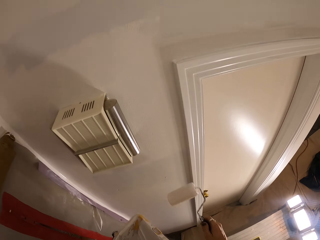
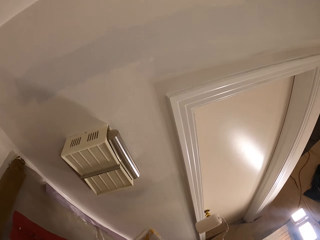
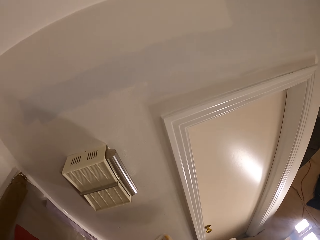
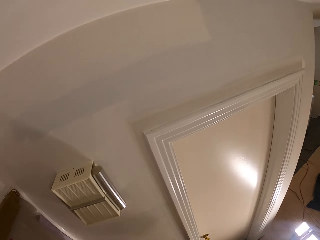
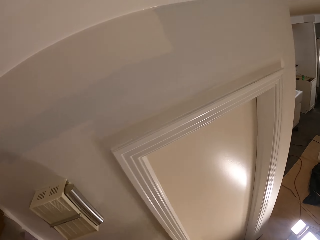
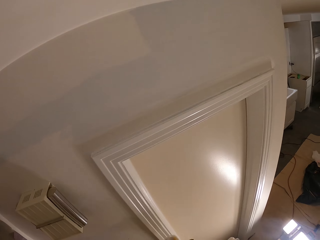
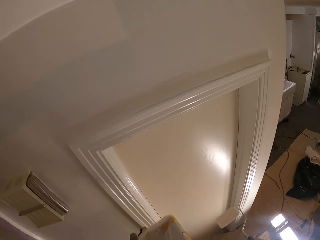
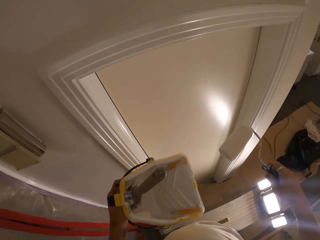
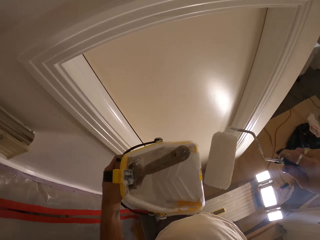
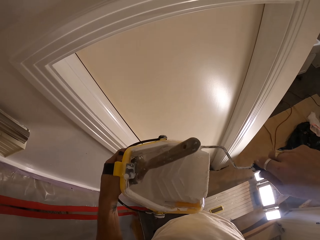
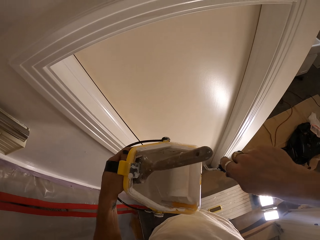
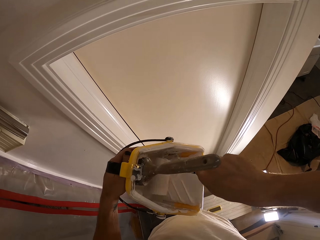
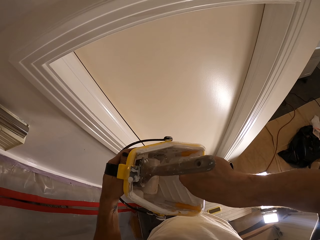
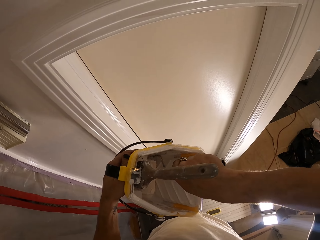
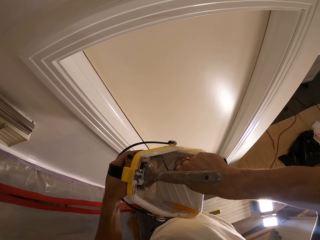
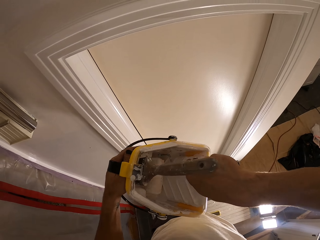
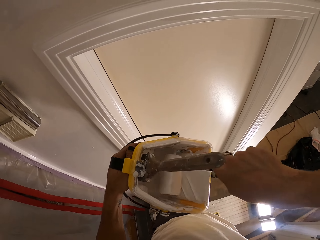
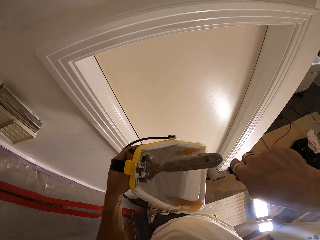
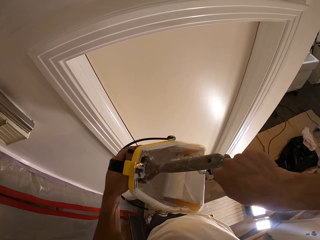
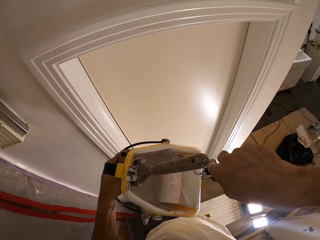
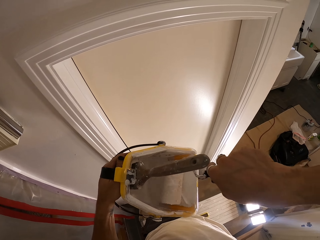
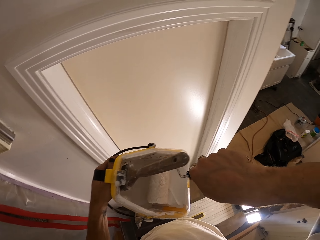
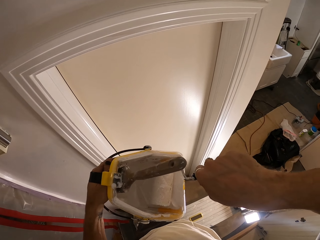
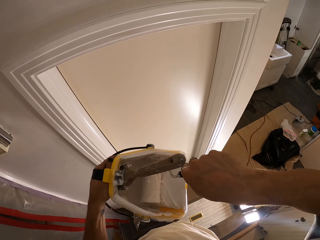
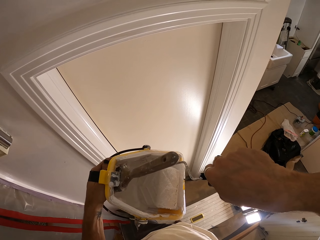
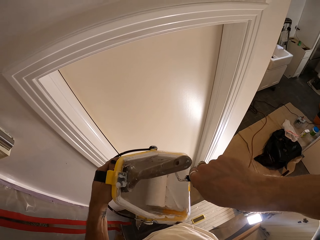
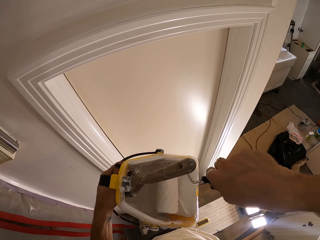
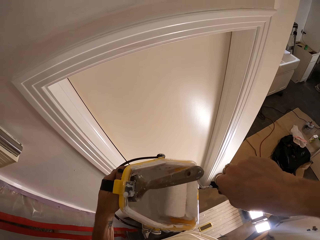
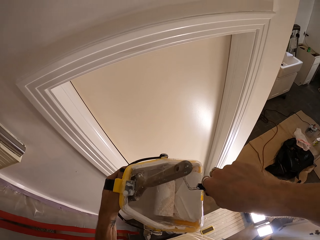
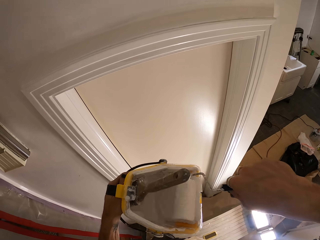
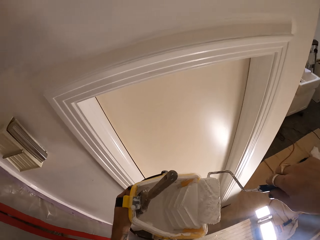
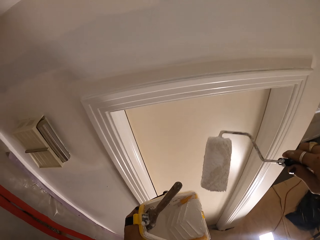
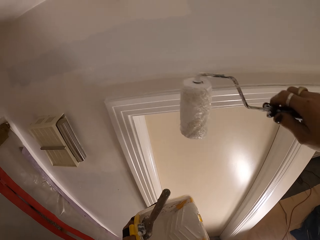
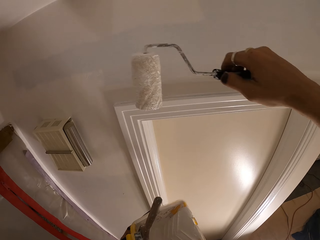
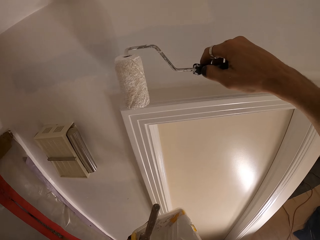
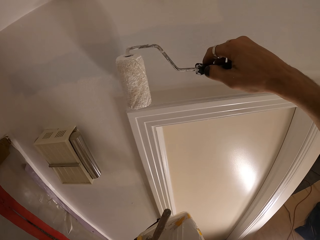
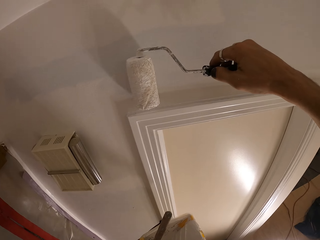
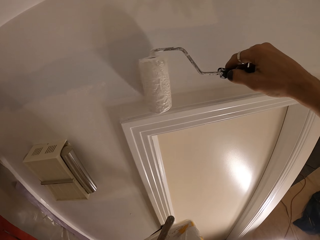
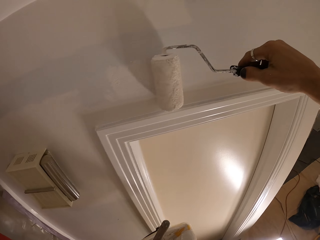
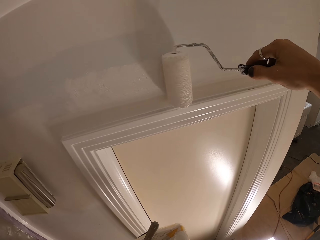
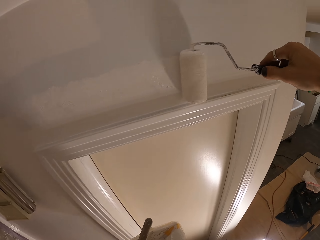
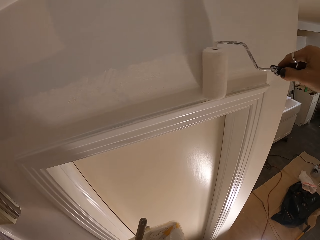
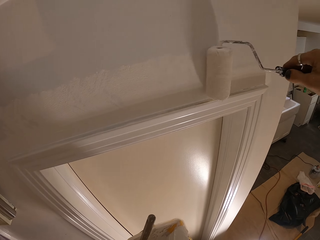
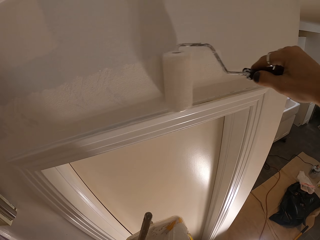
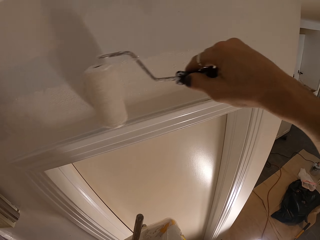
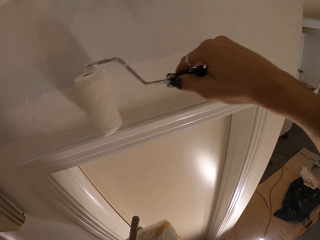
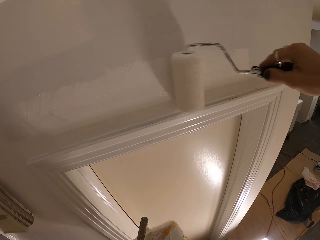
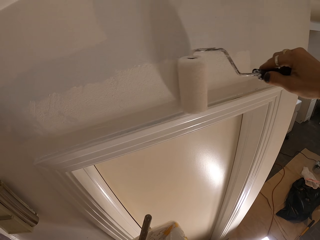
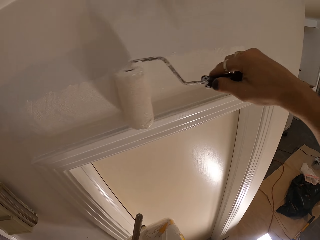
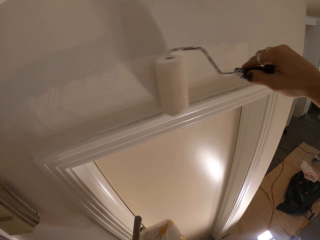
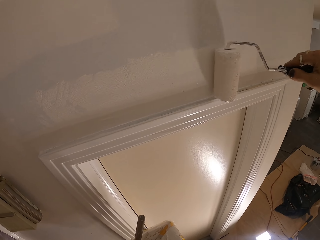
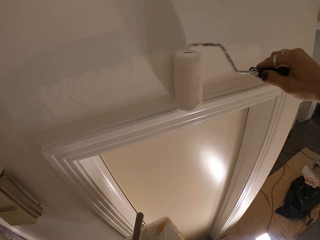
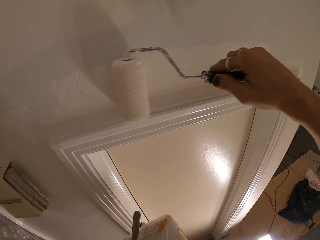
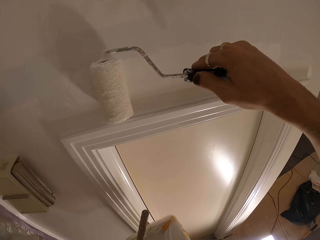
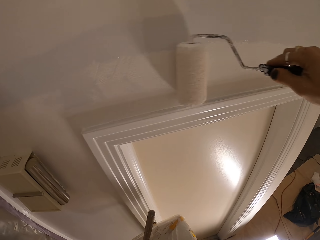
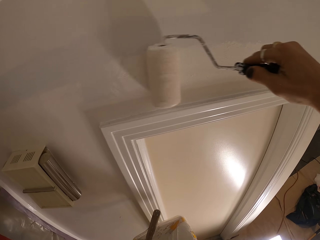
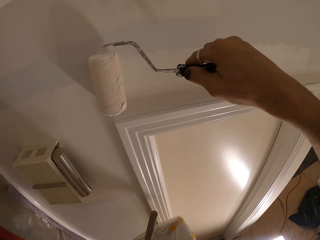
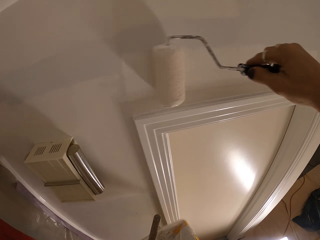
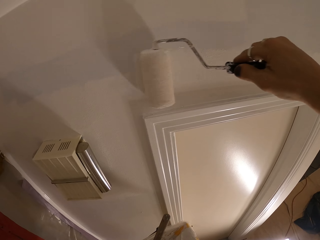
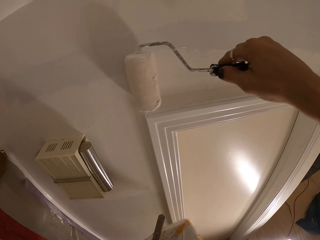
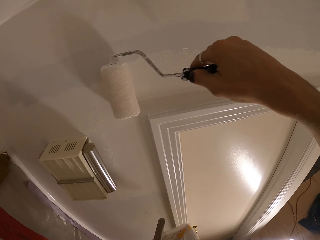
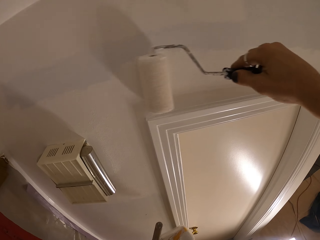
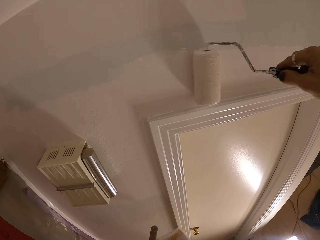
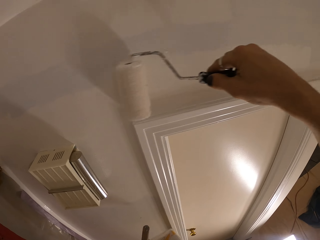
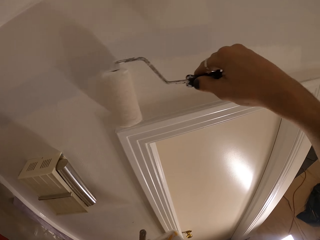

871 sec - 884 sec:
The camera wearer dips the brush in the paint. They paint the wall.

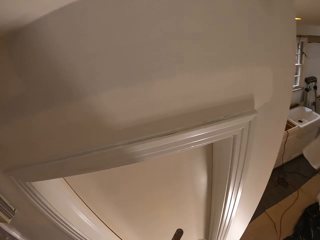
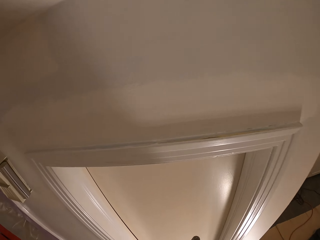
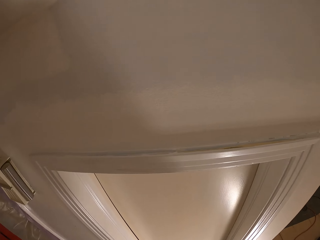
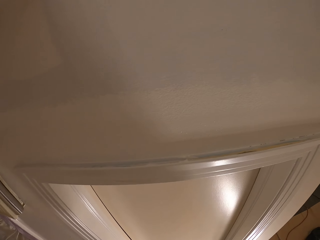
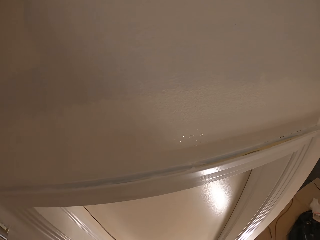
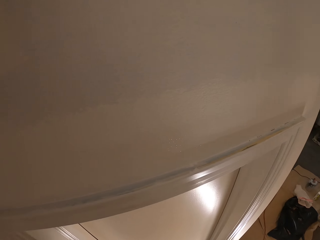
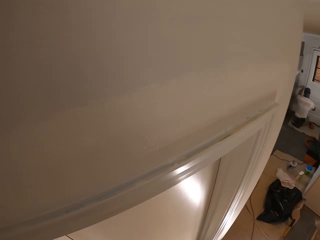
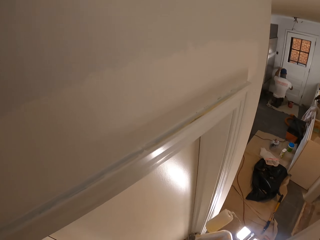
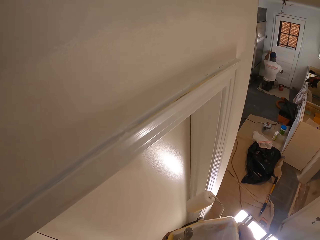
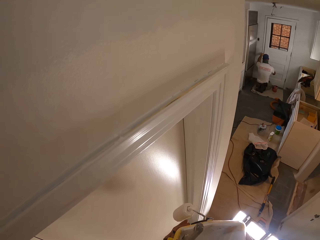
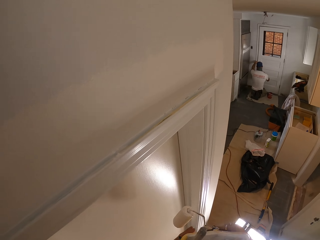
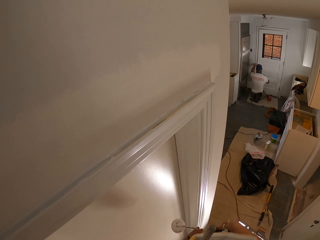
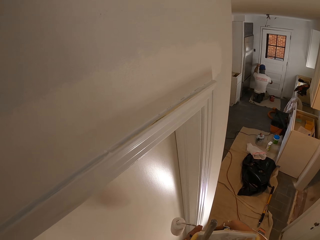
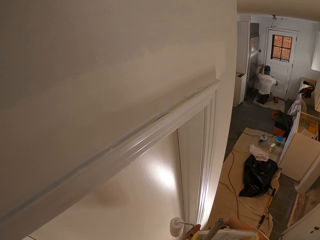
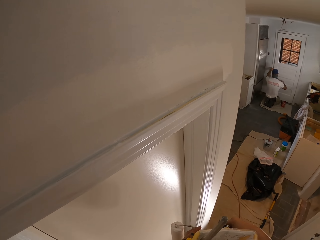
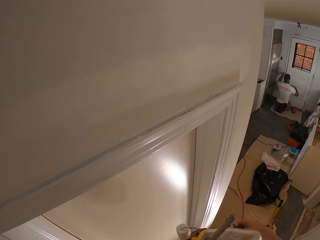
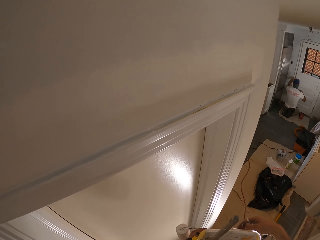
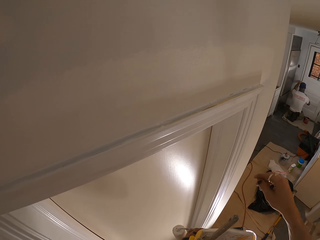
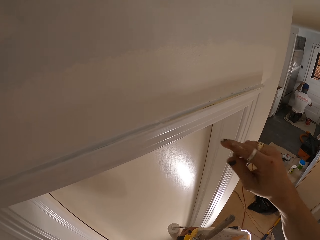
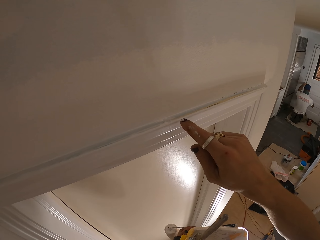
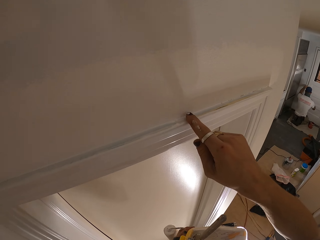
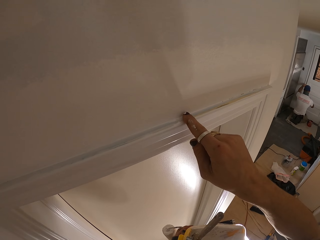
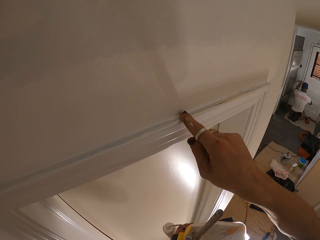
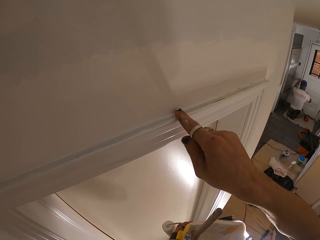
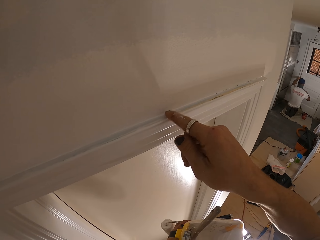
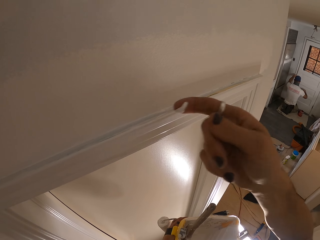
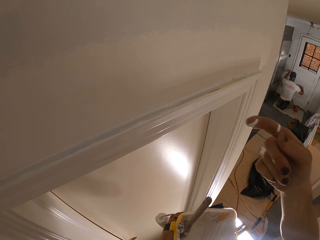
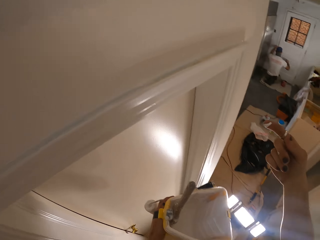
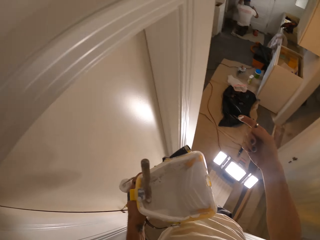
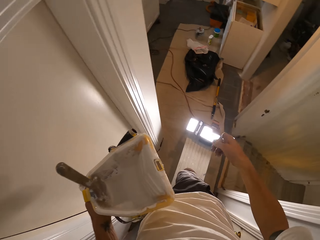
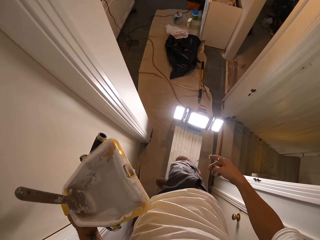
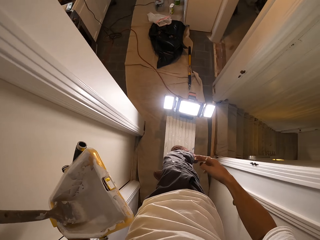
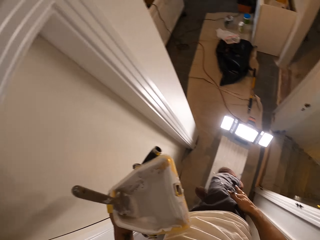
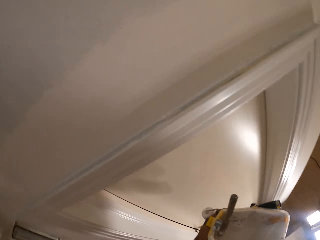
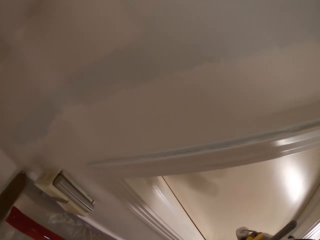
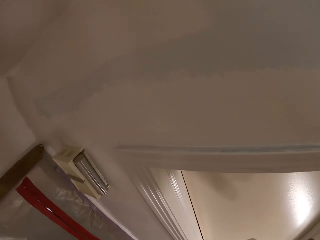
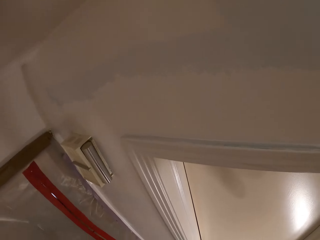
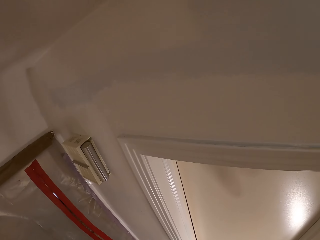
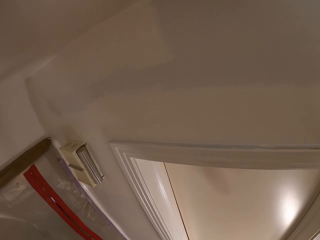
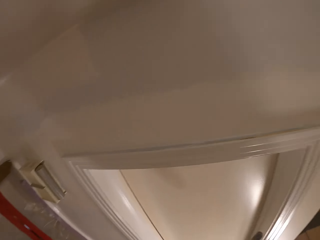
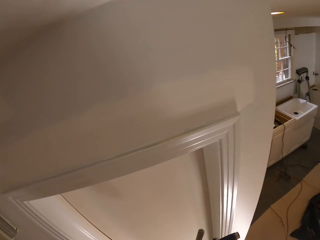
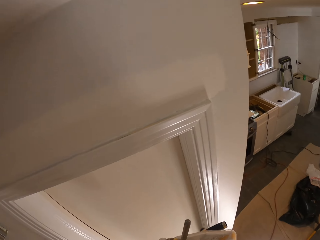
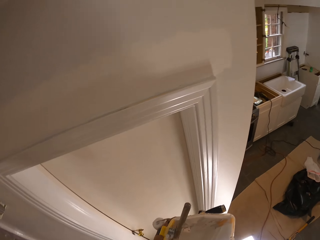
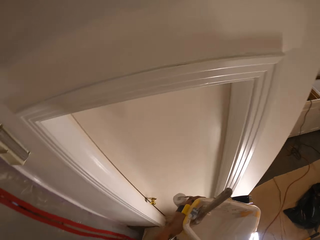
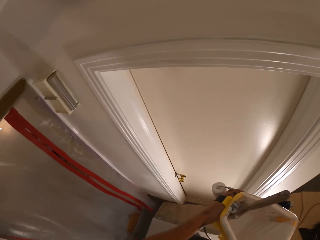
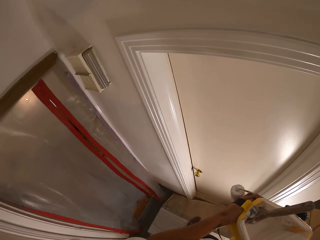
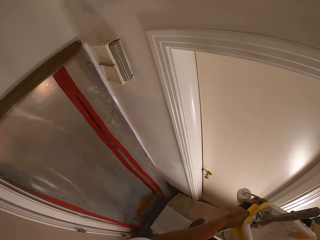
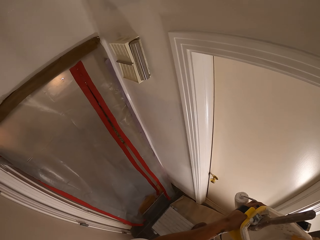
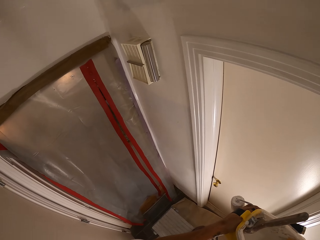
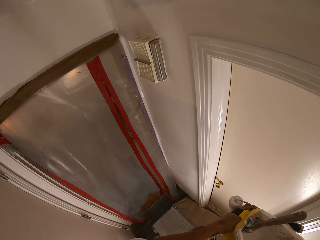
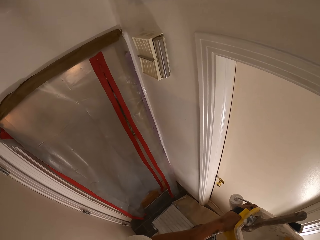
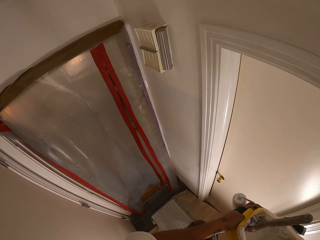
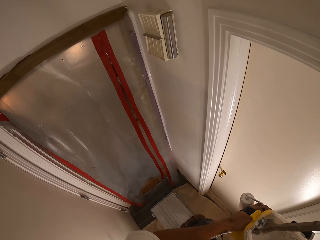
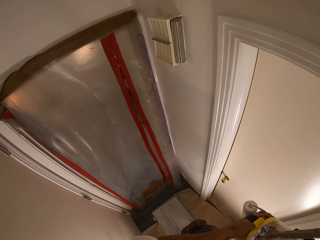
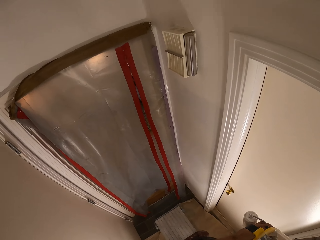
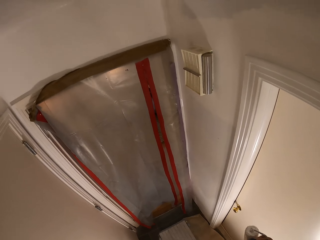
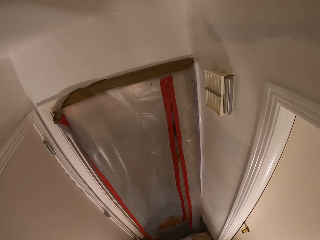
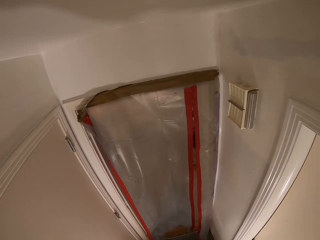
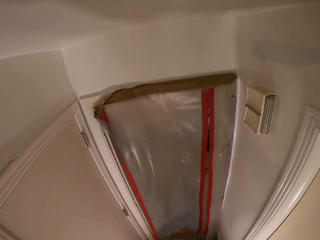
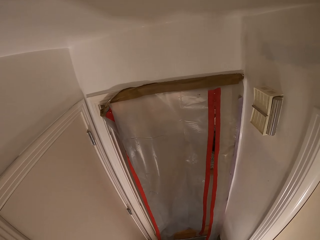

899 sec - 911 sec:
The camera wearer paints. They touch the paint by finger.
